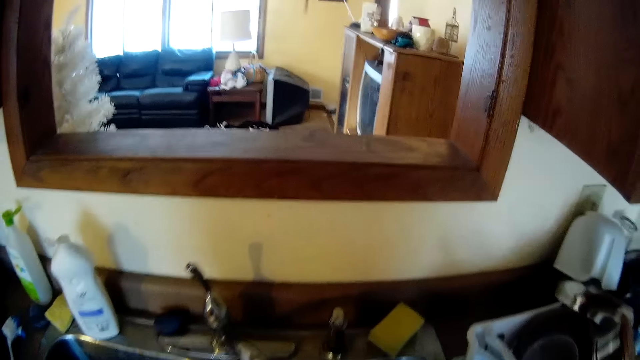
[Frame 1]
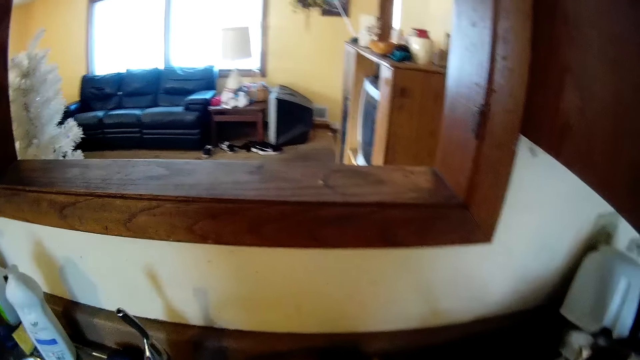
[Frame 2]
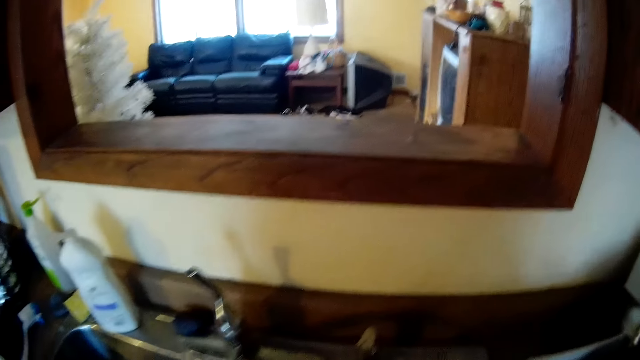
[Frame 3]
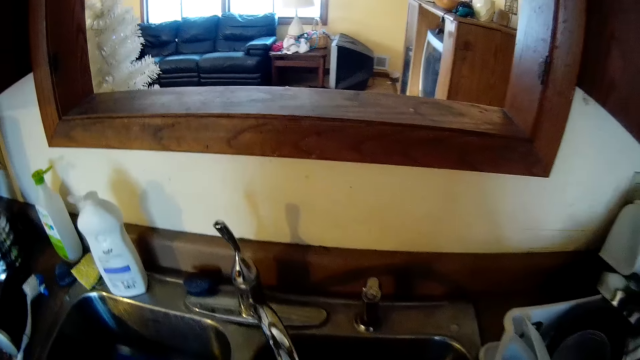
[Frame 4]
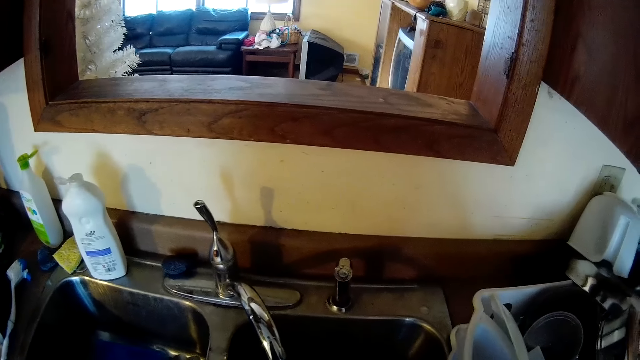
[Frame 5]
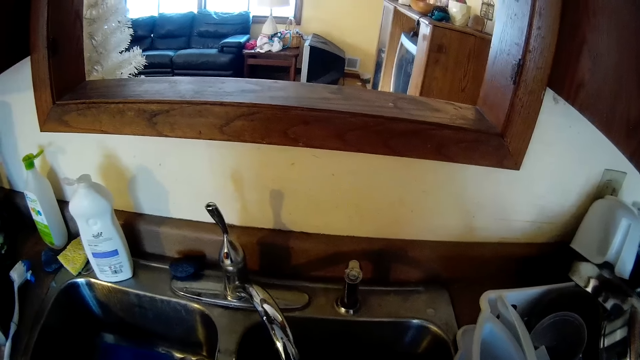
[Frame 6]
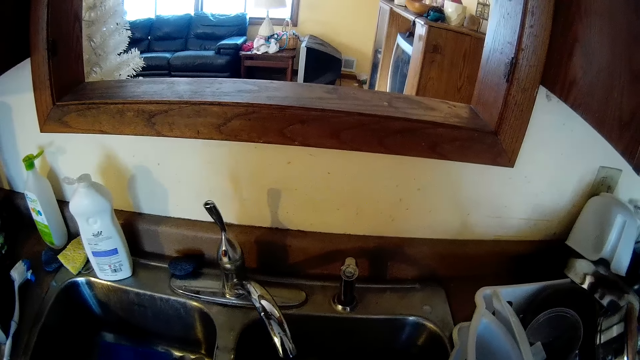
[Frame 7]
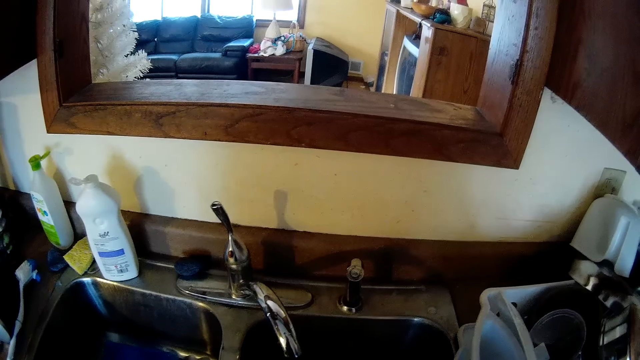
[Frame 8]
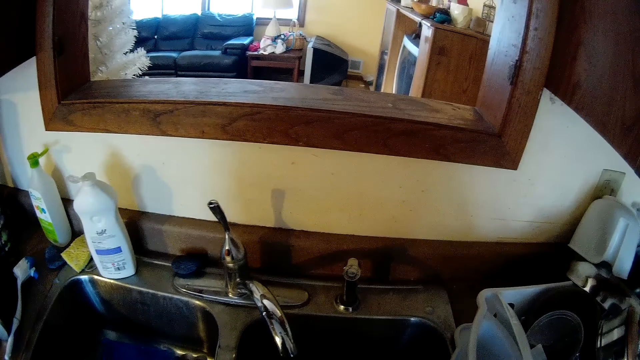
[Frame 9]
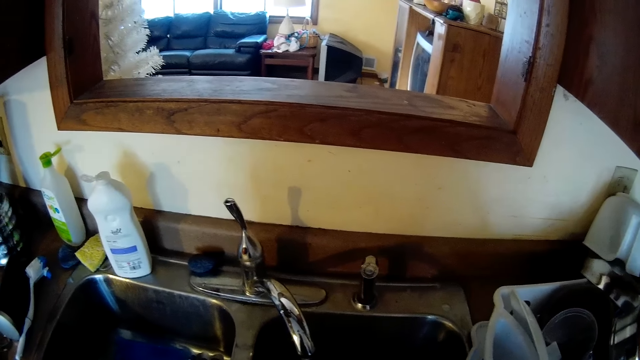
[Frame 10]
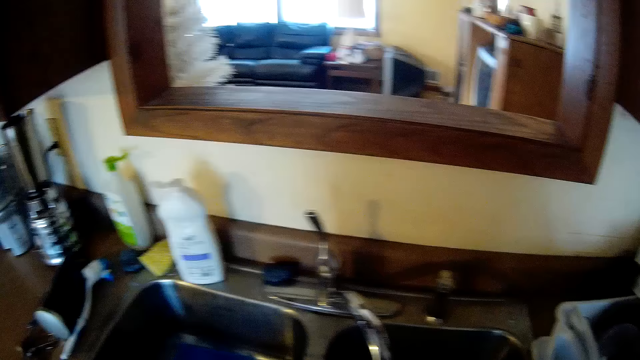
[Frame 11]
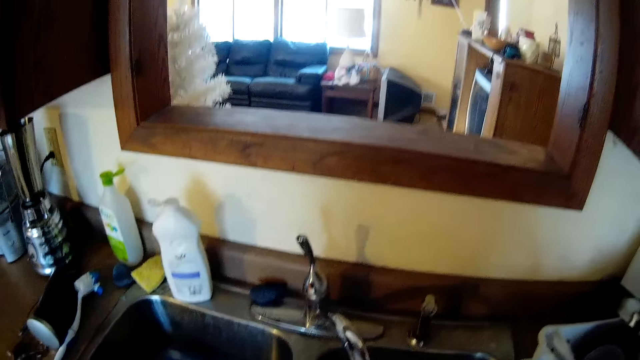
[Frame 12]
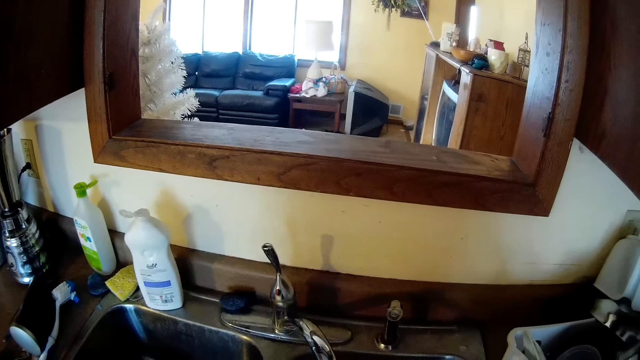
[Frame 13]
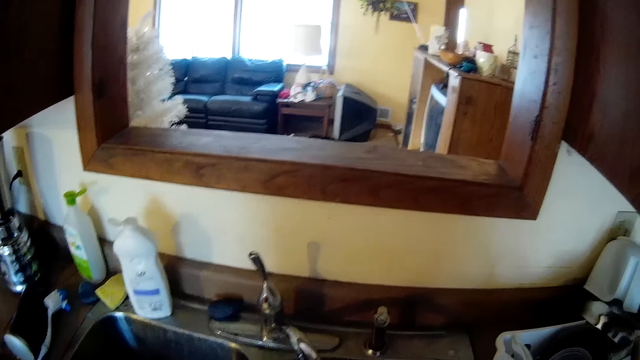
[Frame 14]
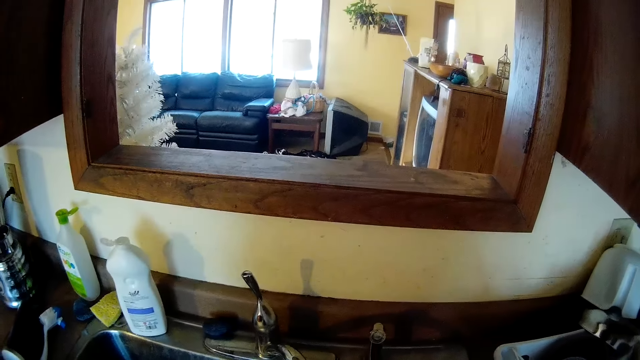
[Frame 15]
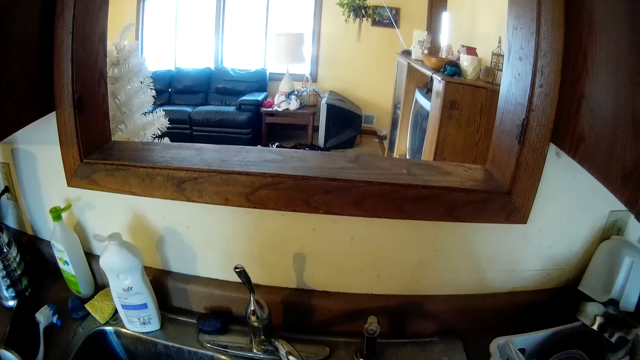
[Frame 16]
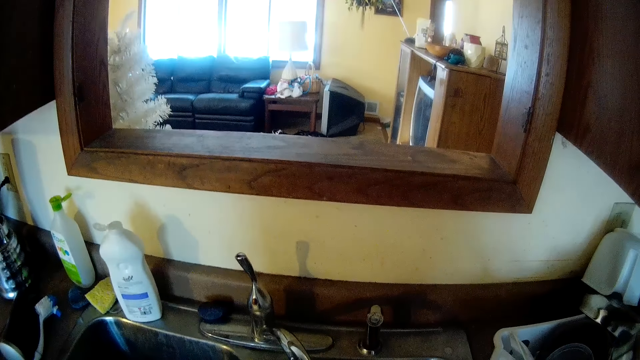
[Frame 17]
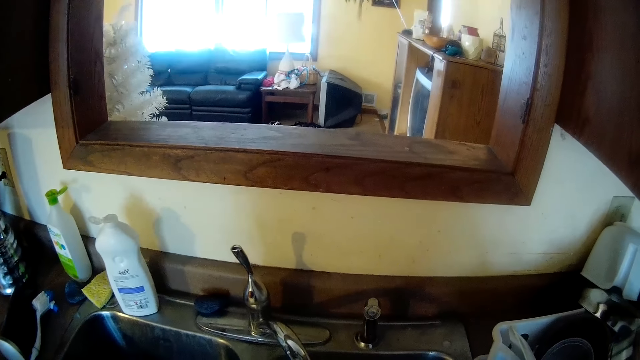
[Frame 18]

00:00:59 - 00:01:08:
The camera wearer washes dishes.

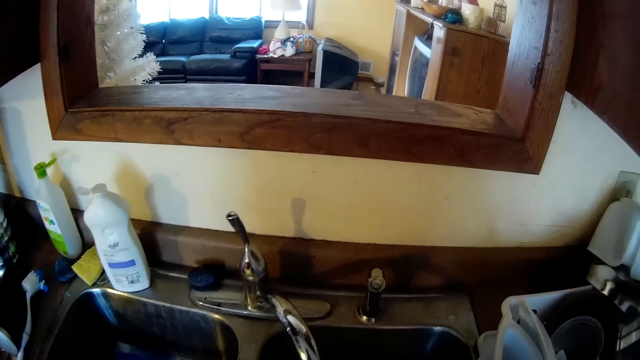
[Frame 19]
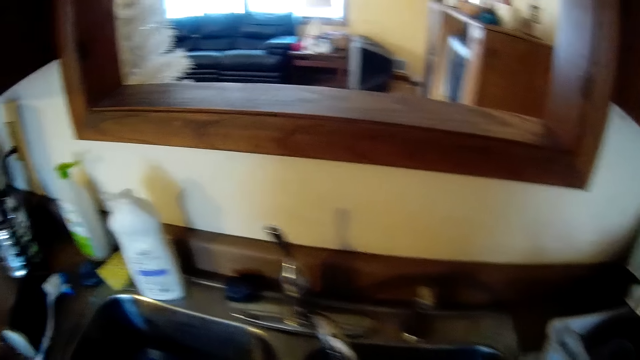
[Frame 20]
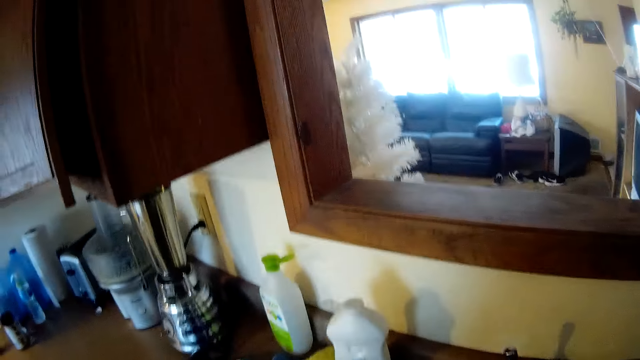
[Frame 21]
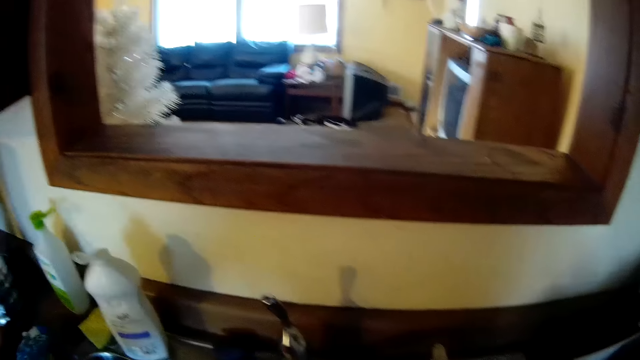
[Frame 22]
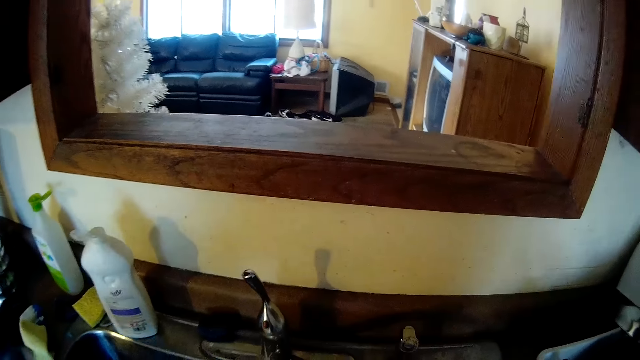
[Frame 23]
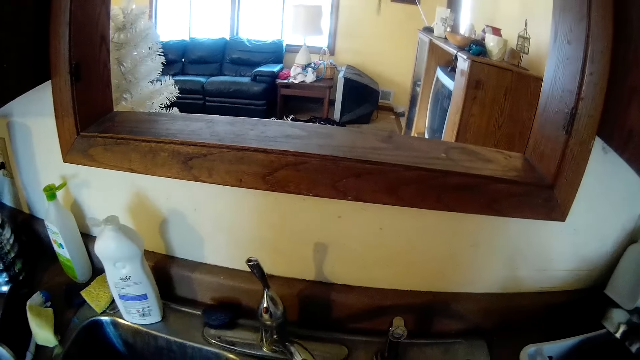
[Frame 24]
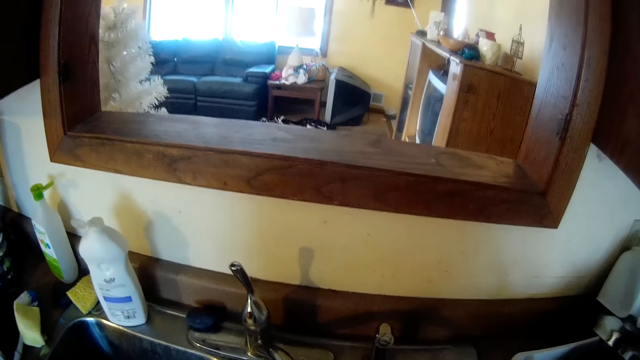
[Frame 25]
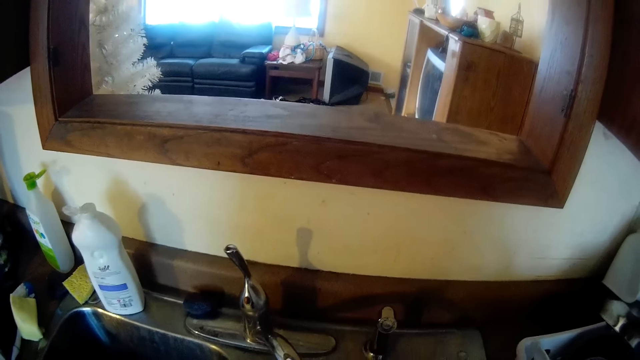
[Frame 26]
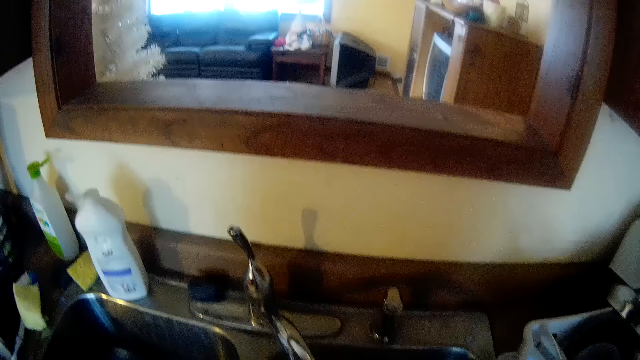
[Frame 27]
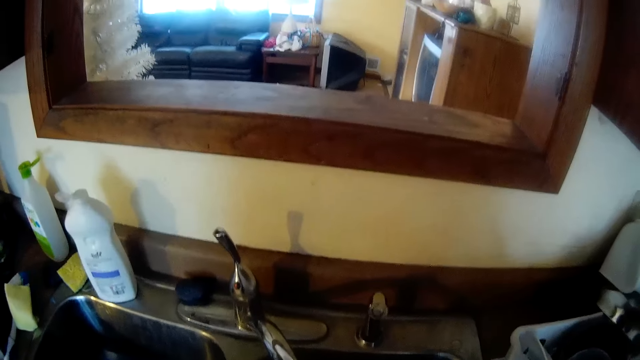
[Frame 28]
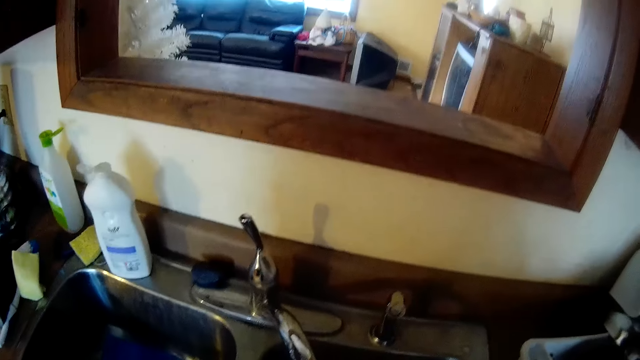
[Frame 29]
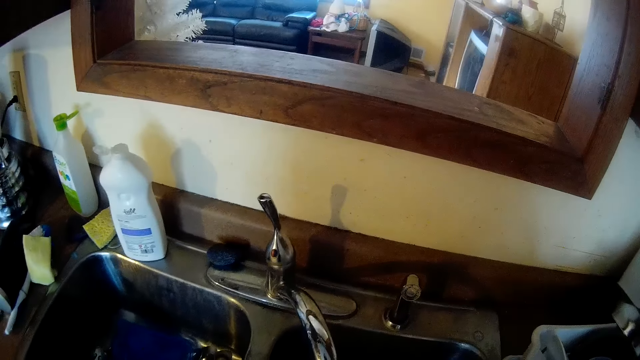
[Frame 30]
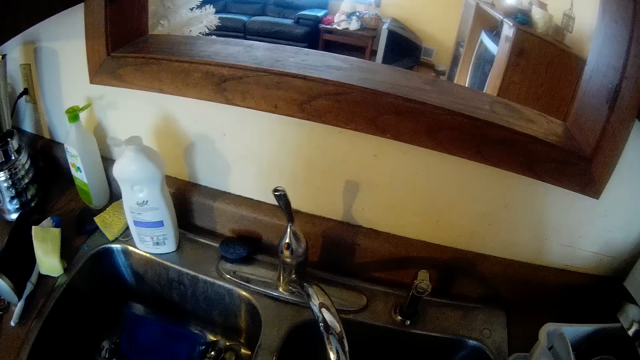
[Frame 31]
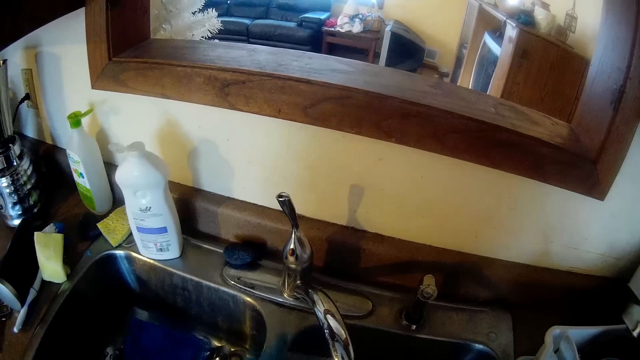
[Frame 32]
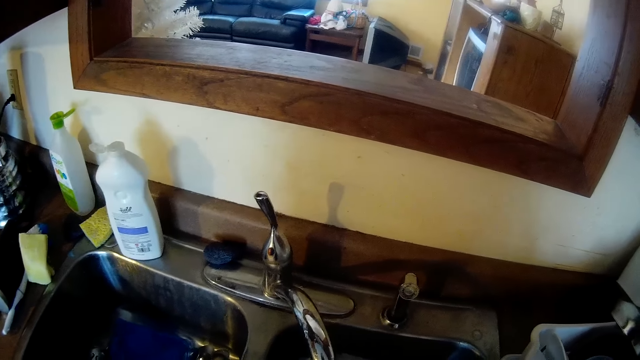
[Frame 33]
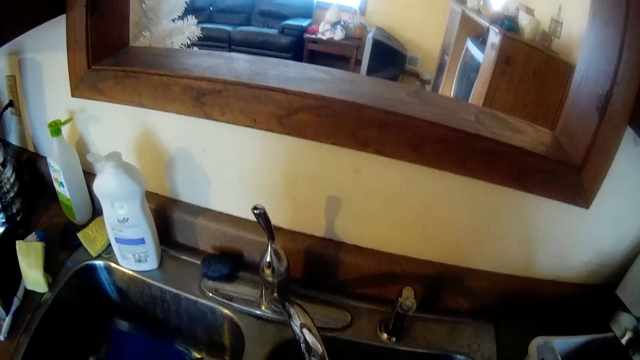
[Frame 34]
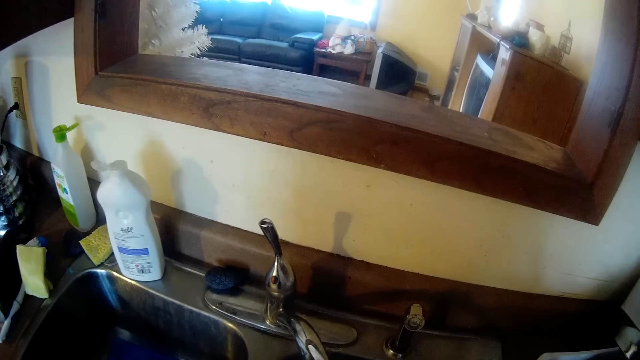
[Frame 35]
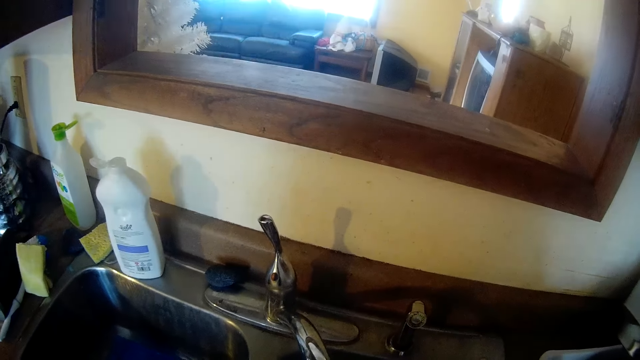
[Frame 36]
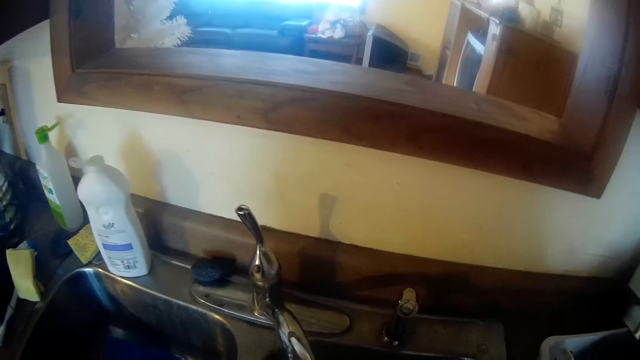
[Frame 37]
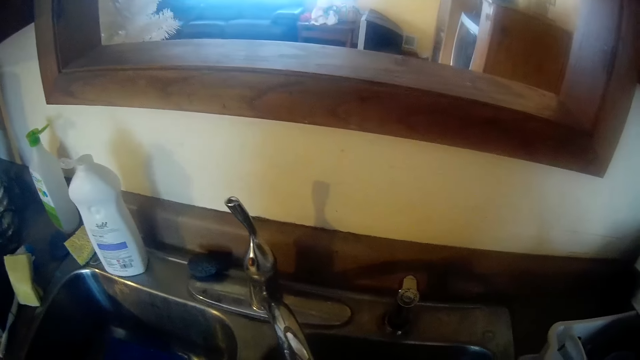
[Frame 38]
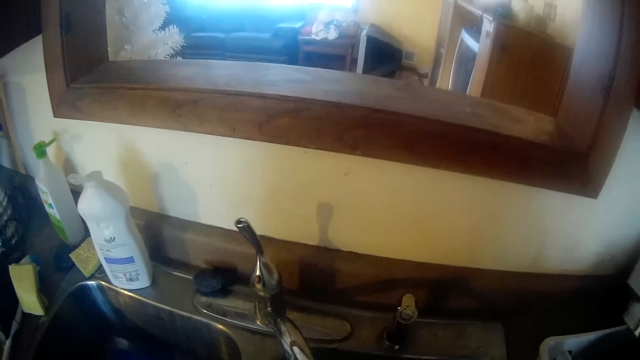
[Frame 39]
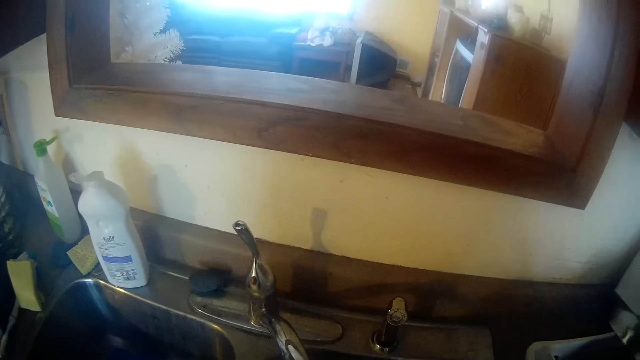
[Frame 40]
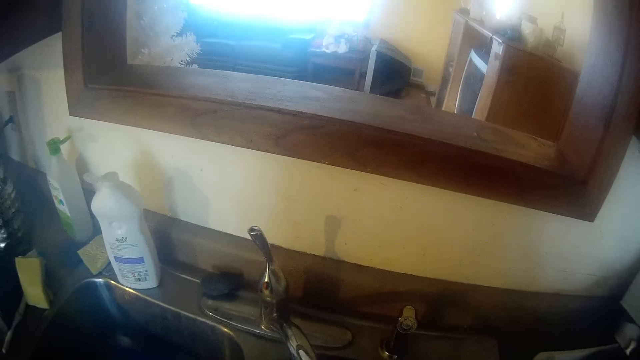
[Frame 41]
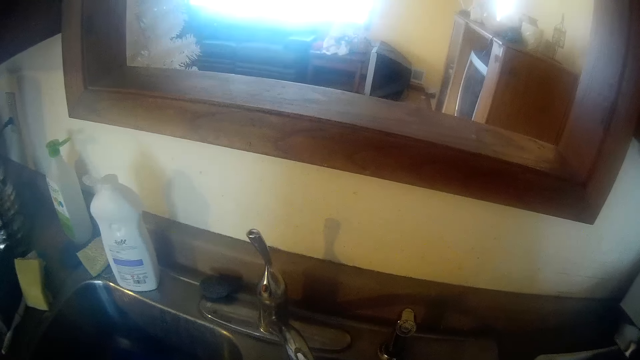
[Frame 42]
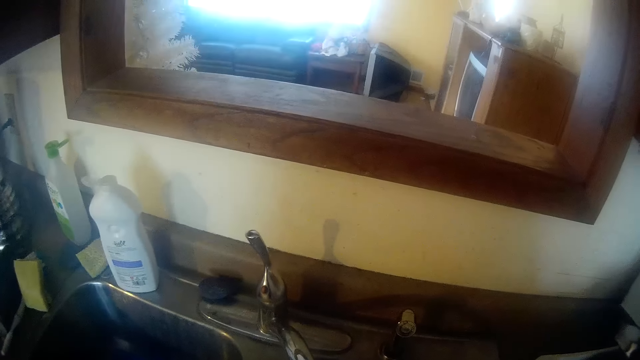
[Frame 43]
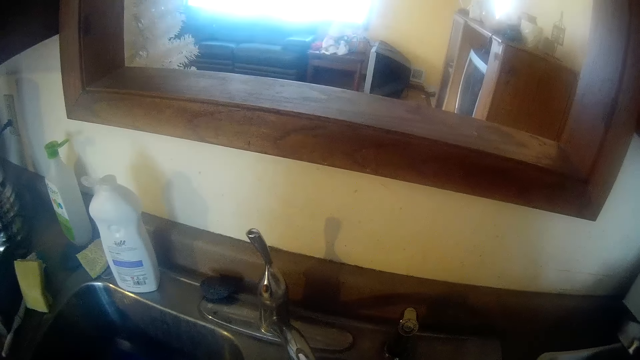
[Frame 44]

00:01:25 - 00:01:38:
The camera wearer turns around the sink. They wash dishes.
